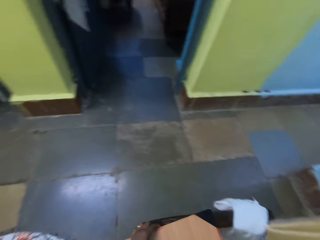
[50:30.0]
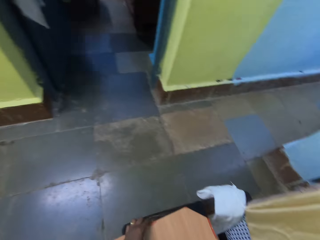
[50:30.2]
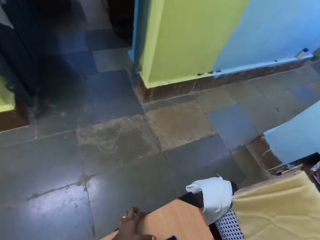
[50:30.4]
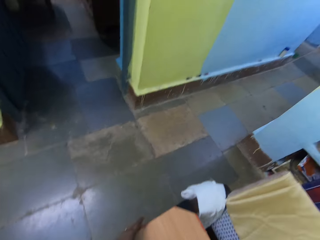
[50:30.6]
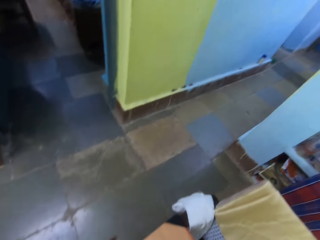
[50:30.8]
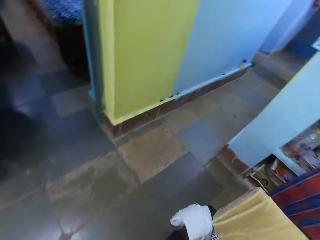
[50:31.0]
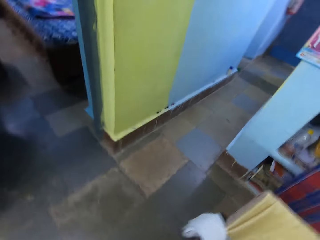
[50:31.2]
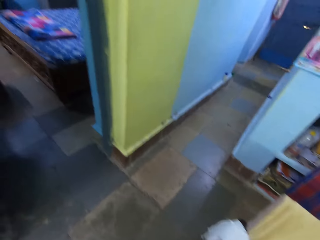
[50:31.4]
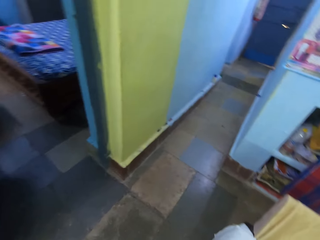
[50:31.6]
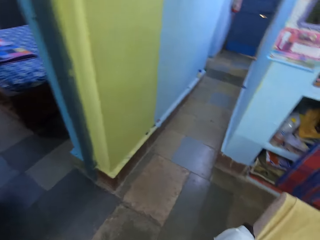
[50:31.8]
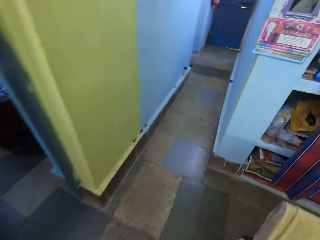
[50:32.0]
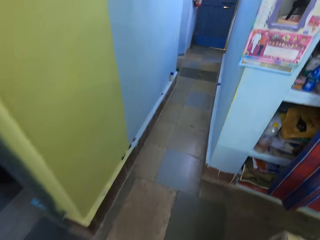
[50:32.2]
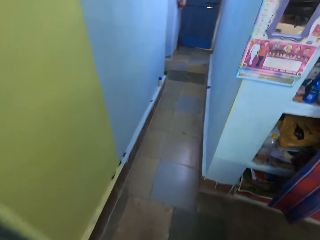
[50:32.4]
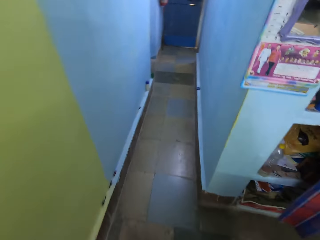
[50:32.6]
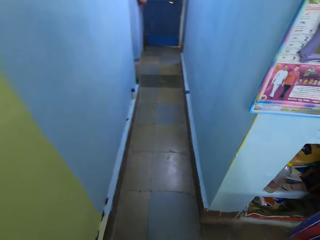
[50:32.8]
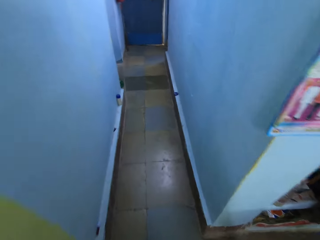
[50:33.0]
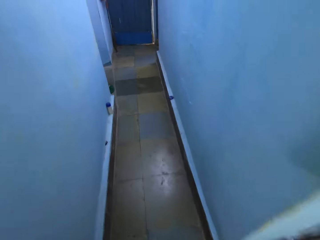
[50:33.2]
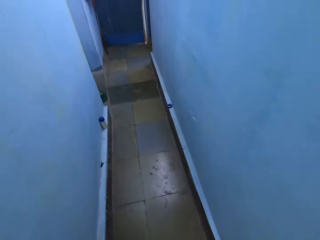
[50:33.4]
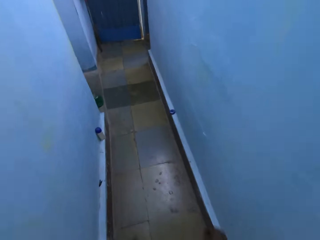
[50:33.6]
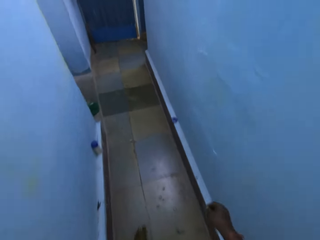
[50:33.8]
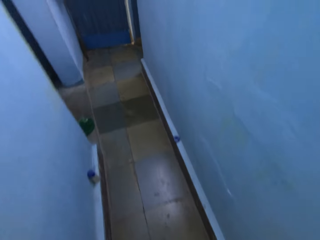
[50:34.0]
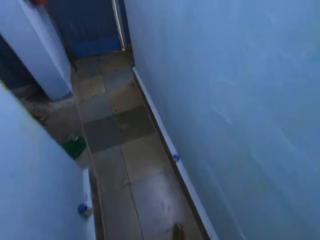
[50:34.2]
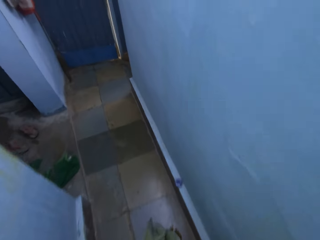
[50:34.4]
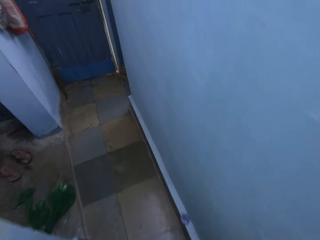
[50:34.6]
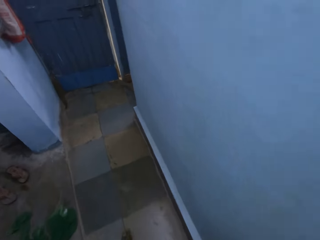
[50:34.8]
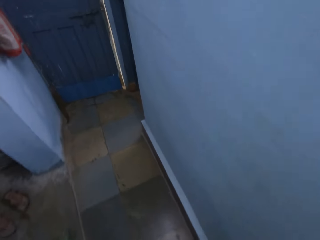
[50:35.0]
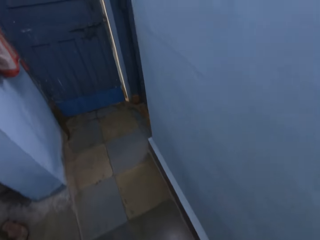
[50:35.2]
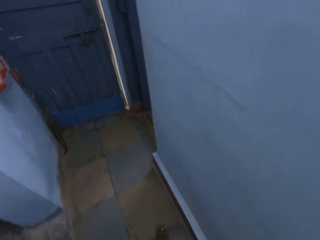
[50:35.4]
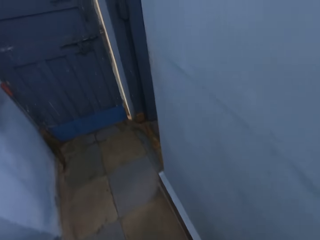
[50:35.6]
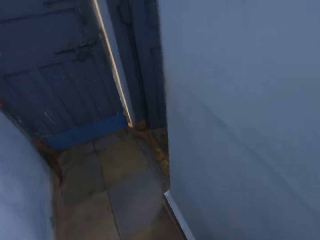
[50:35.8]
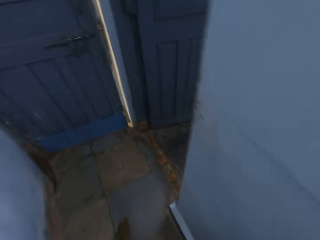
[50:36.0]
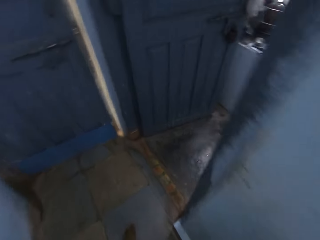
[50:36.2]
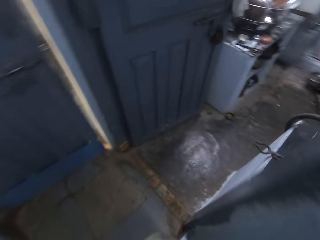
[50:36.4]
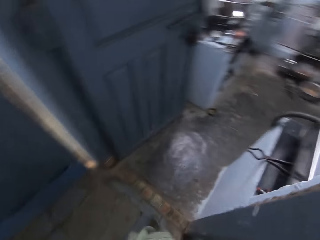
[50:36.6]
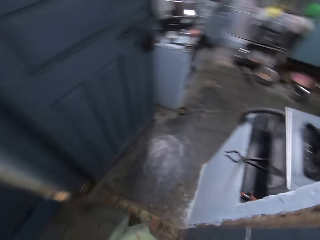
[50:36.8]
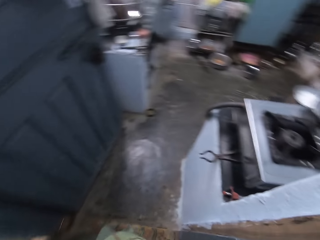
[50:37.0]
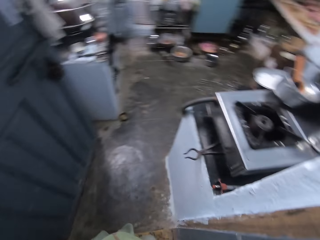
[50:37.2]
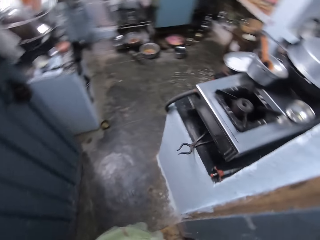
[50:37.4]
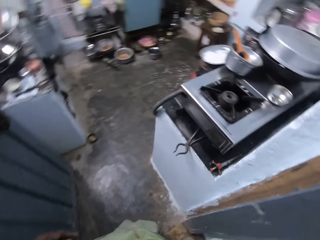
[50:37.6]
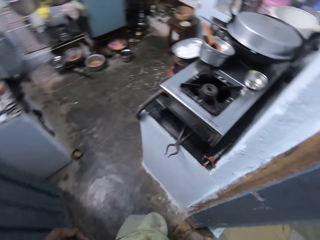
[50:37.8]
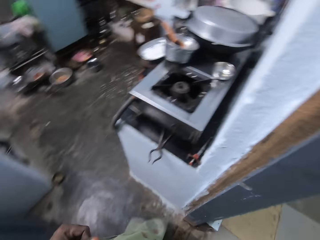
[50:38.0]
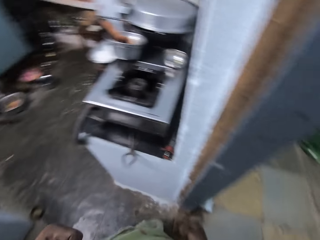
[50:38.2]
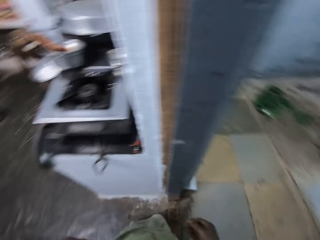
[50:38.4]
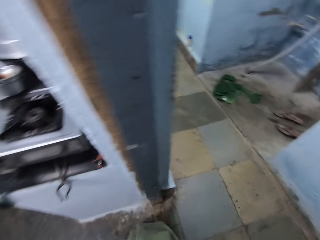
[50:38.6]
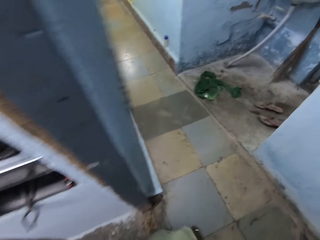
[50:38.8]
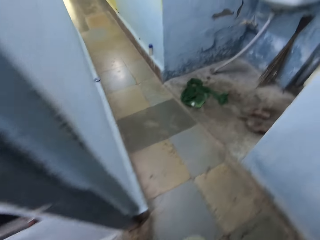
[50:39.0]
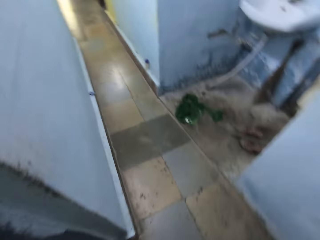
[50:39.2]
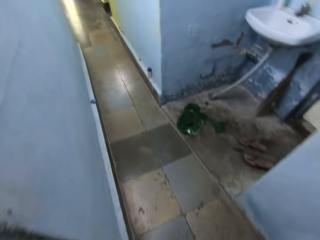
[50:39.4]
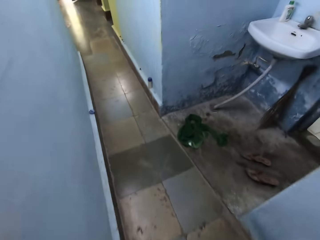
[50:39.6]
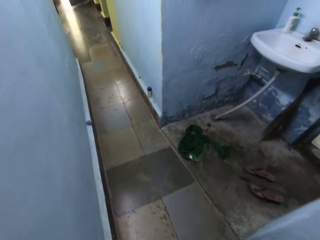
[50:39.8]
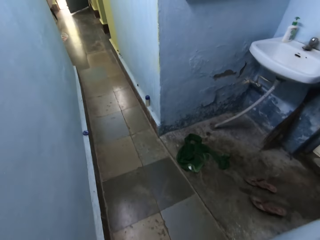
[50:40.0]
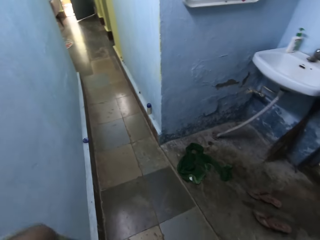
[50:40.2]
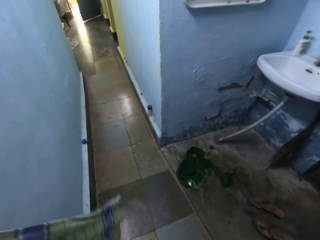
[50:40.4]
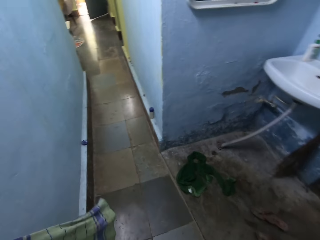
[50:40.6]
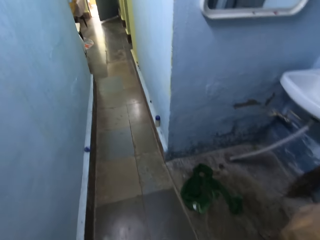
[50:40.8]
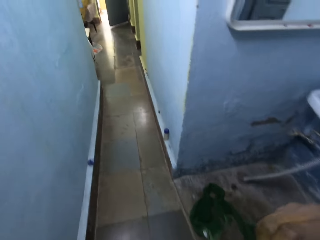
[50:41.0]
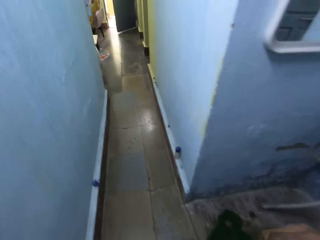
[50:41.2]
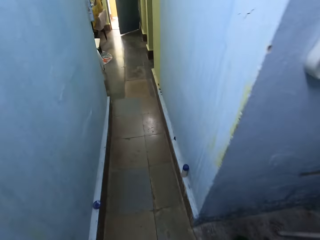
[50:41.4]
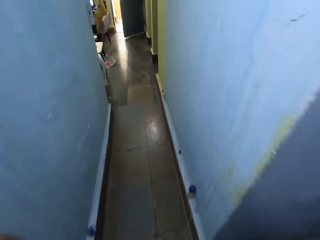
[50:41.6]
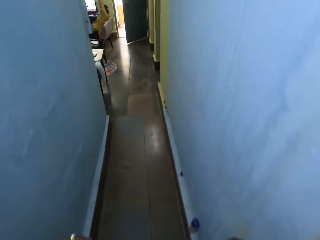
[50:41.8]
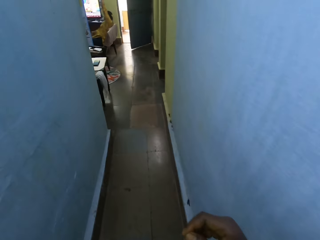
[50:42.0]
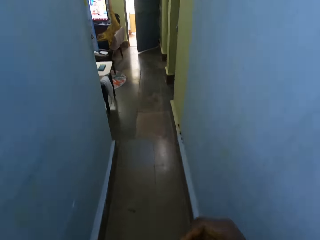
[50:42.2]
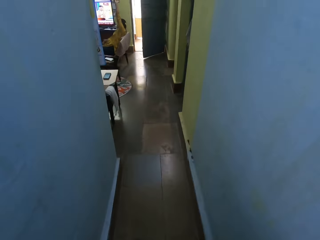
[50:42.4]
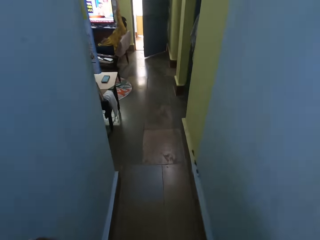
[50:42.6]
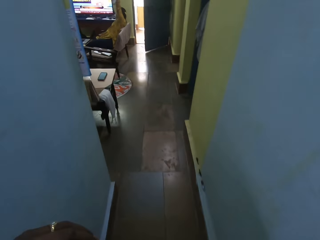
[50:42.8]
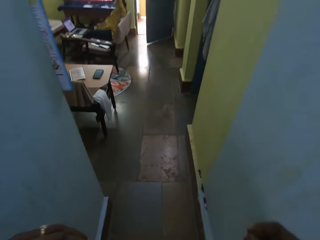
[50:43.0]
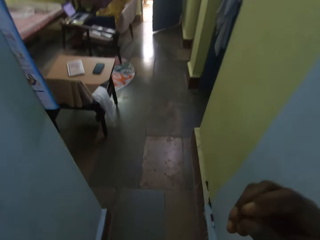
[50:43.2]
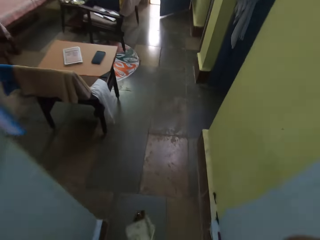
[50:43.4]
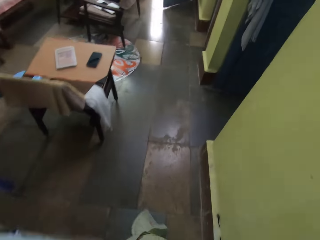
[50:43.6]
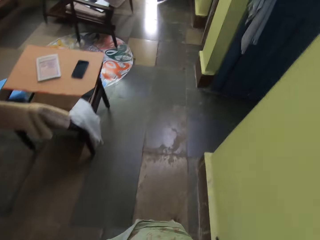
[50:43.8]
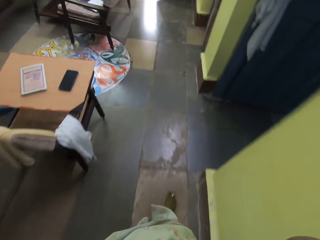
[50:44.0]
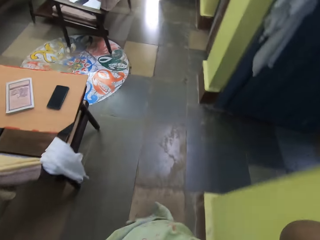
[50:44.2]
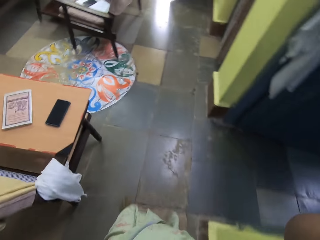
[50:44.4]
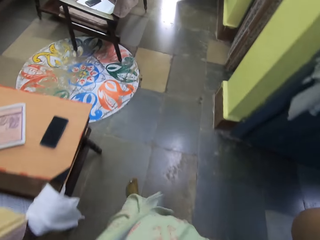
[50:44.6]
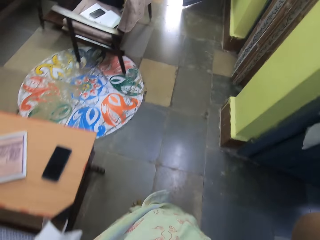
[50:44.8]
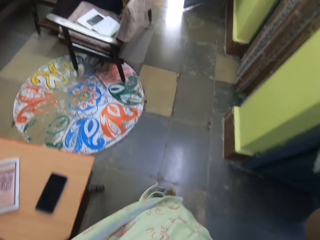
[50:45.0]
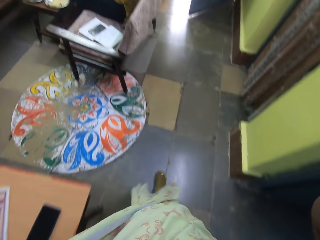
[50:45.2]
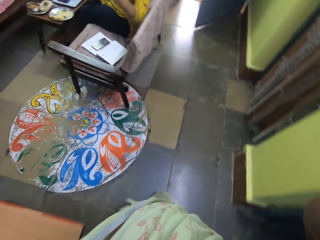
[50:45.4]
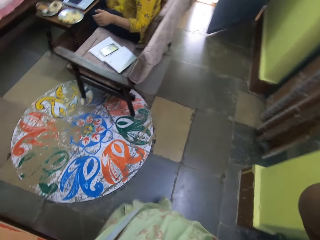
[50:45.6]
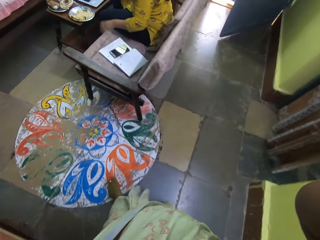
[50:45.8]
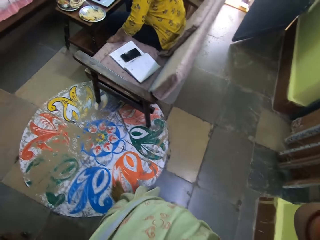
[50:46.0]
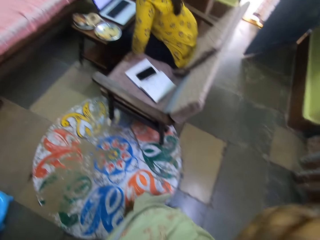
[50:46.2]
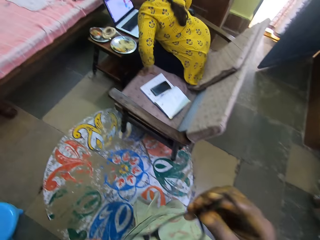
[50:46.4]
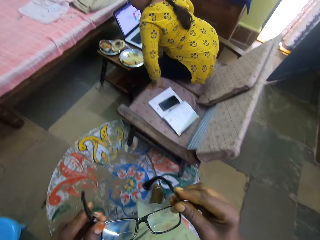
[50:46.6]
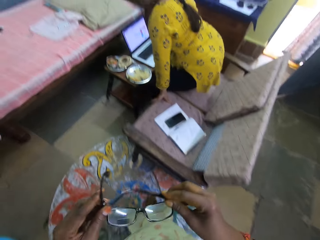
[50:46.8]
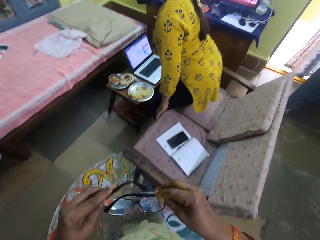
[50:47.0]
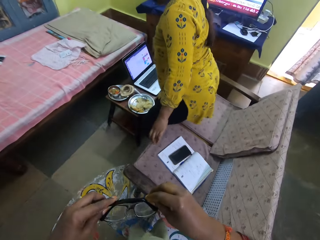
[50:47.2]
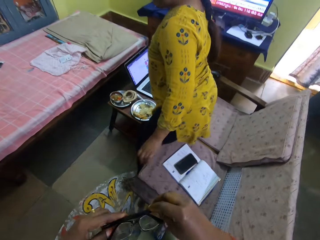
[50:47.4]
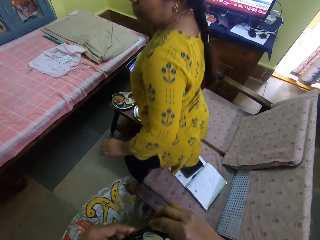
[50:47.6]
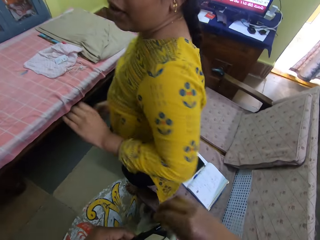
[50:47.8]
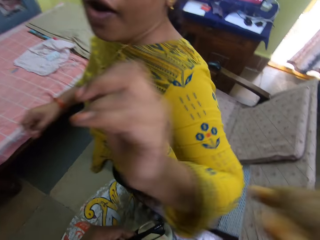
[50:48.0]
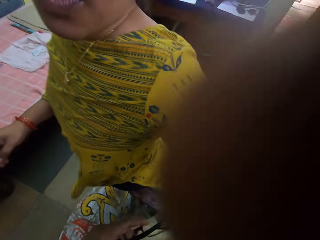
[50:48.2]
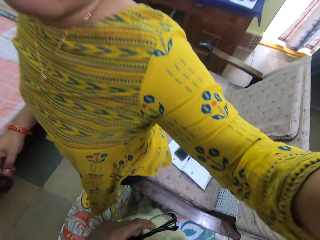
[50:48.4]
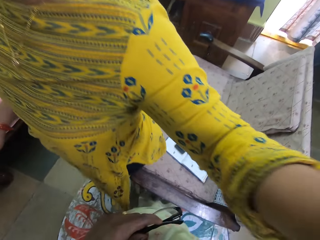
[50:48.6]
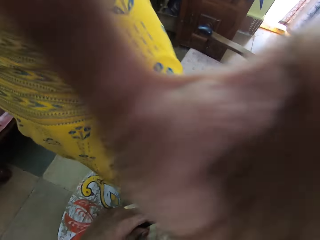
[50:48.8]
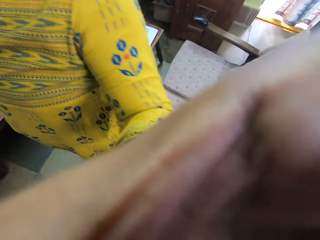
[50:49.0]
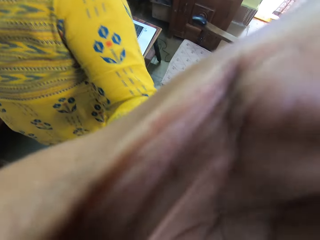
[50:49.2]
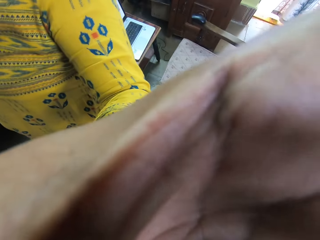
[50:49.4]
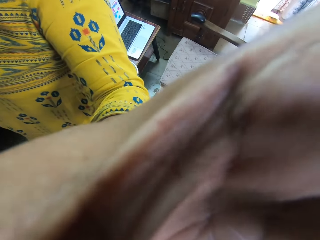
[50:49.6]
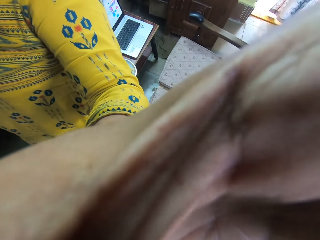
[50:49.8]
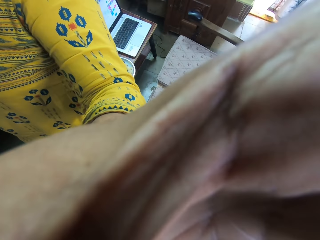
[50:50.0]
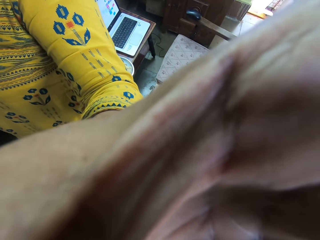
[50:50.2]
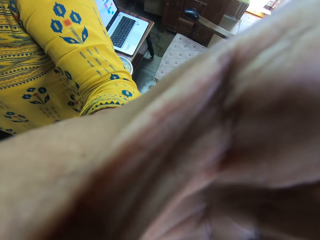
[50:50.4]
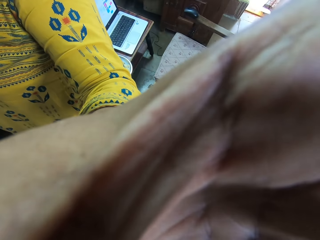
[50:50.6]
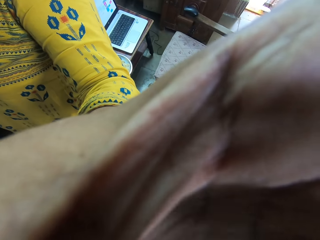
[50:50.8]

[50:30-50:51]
The camera wearer turns to the other side. She places the wood on a chair with both hands. She walks to a kitchen. She looks around the house. She walks back to the chair. She walks around the house. She adjusts a scarf on her neck with both hands. She talks to a woman. She lifts her hand. She touches her face with her right hand. She holds a pair of glasses with her right hand. The woman gets up from the chair. The camera wearer puts down her hand. She folds the handle of the glasses with both hands. The woman moves towards the camera wearer, stretches her hand towards the camera wearer, and turns off the camera on the camera wearer's head with her left hand. The woman holds the camera.
